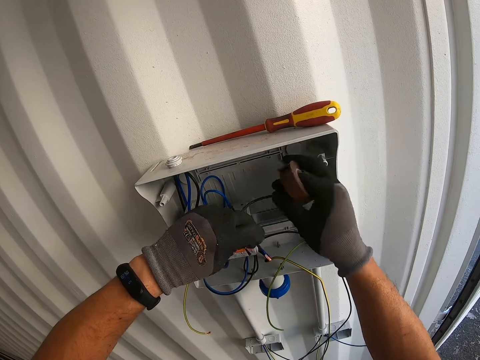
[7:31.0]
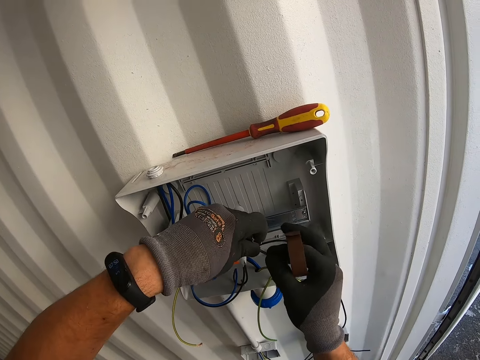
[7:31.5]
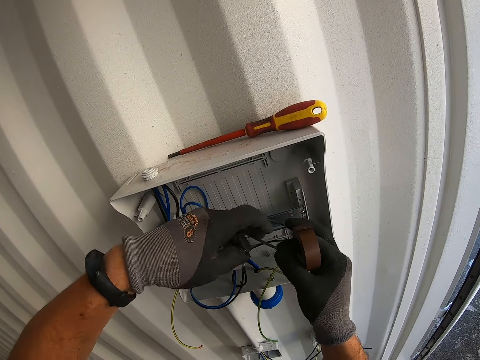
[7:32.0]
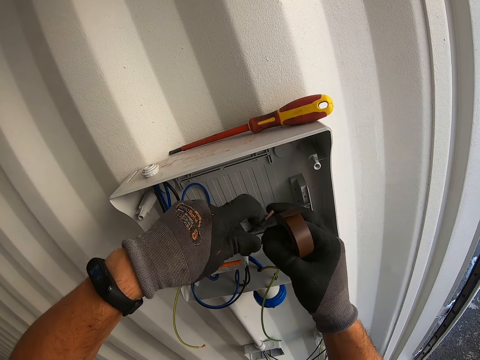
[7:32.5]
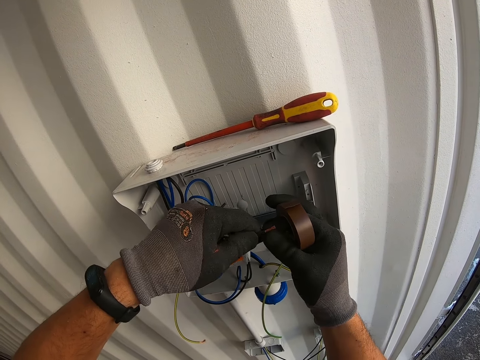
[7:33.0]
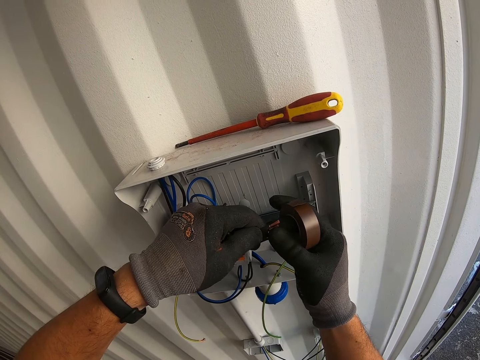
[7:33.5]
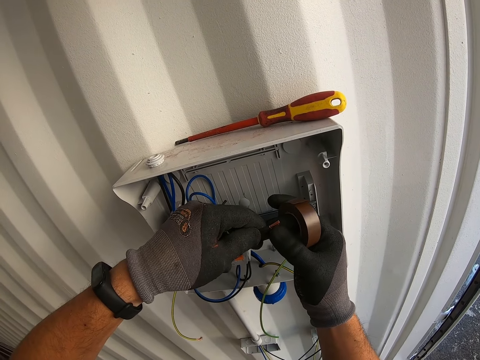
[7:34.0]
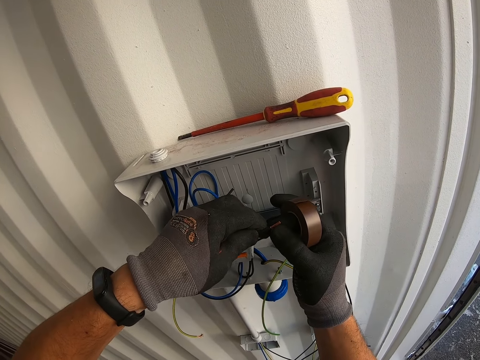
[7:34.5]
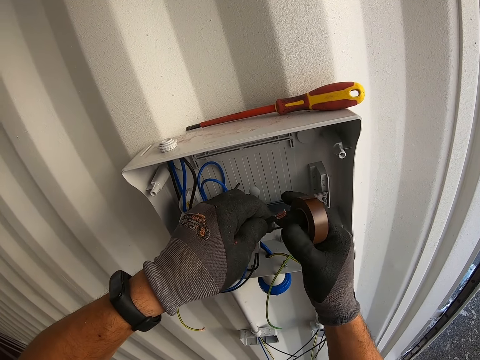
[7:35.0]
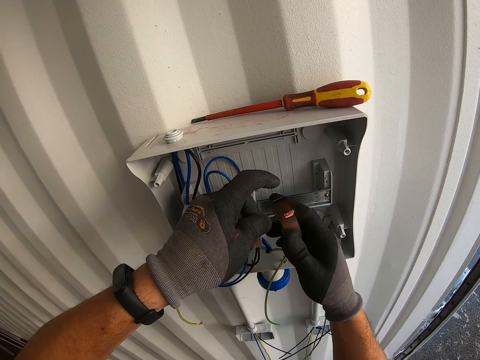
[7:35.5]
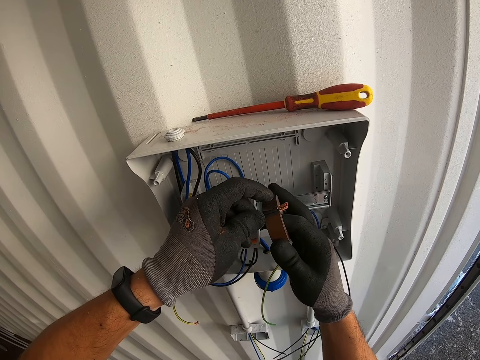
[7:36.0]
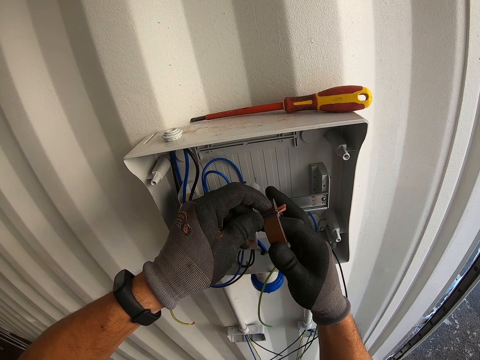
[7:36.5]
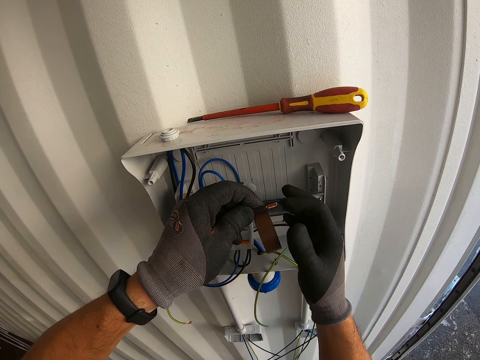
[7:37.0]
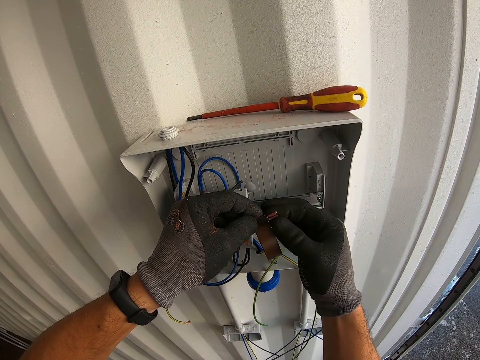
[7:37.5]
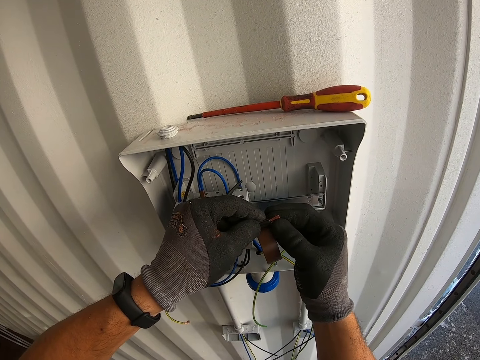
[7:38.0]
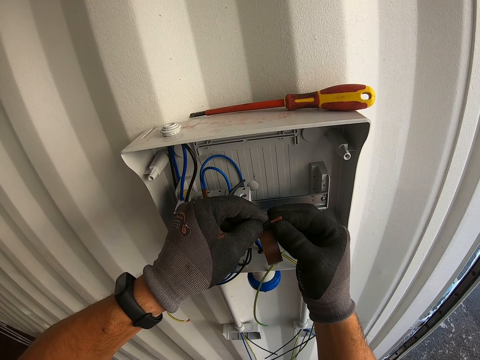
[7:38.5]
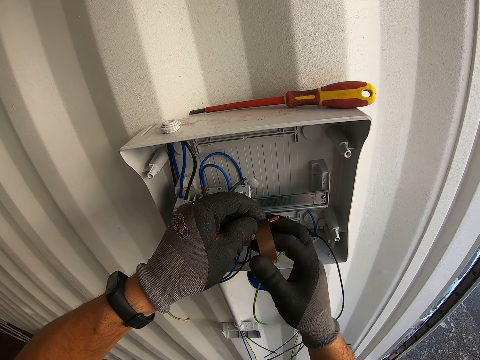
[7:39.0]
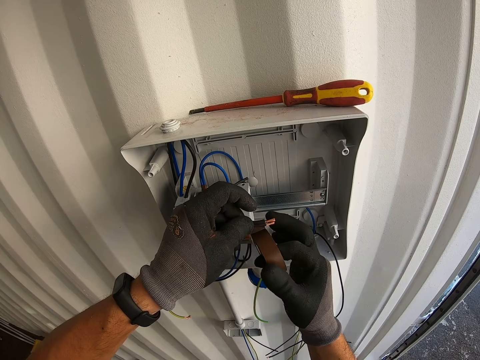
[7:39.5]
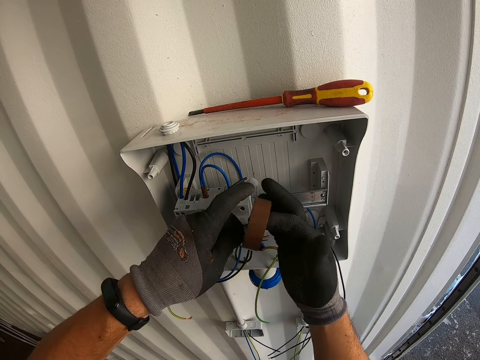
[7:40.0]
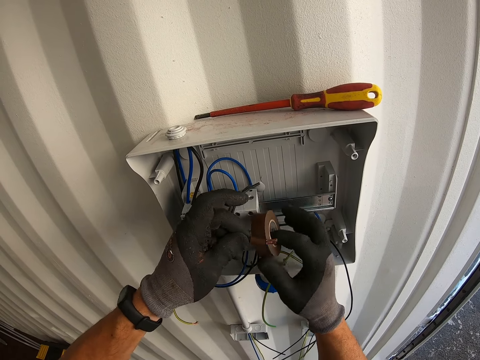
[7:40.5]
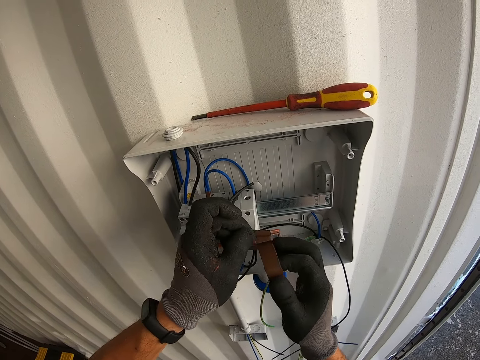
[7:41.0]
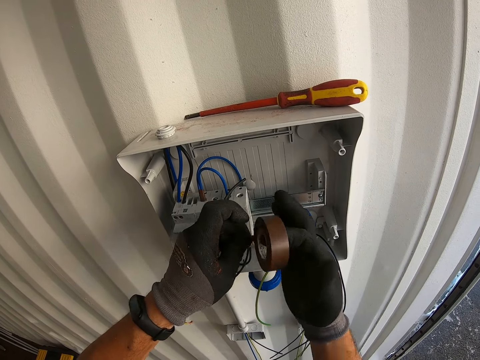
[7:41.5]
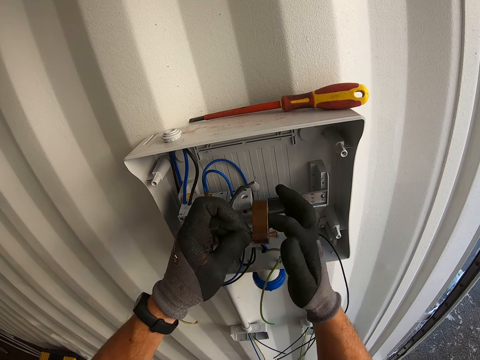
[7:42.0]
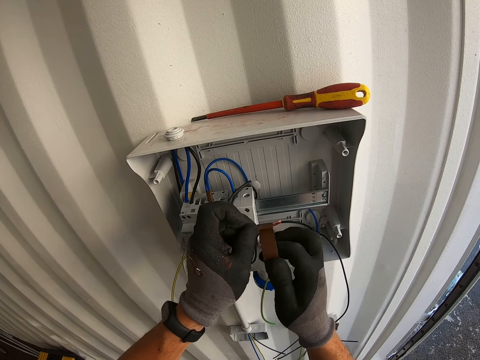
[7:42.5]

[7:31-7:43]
The camera wearer attaches the wire together. They seal the cable with the cello tape.

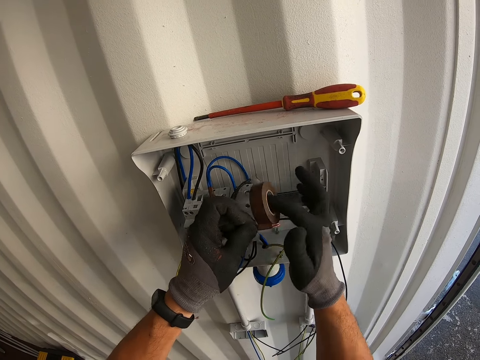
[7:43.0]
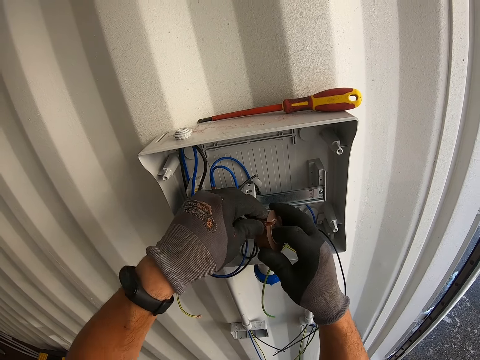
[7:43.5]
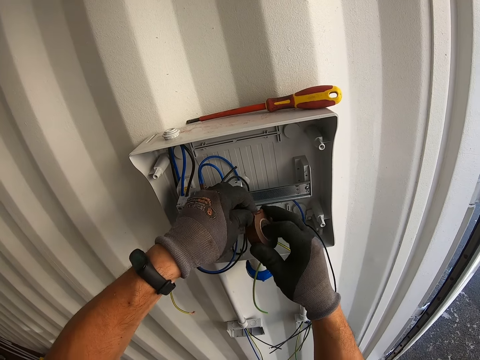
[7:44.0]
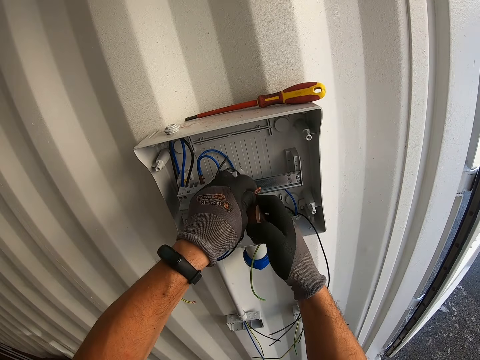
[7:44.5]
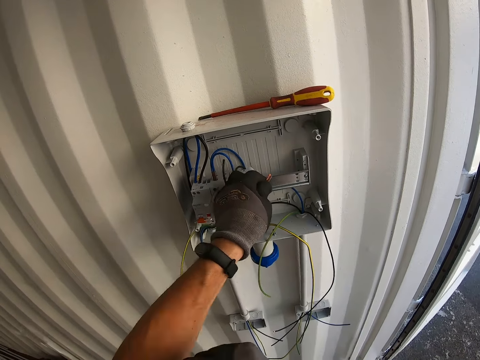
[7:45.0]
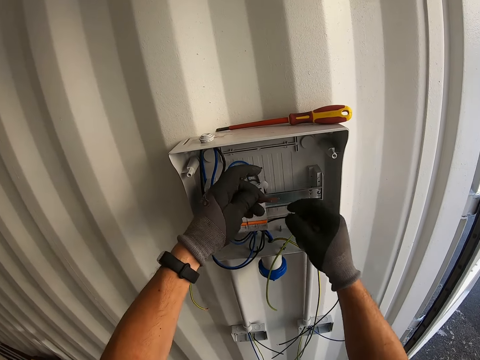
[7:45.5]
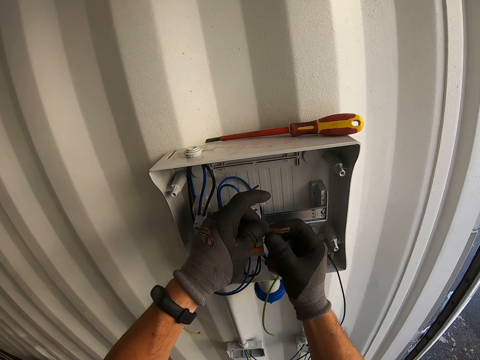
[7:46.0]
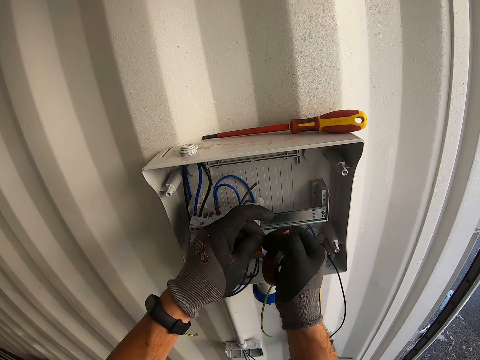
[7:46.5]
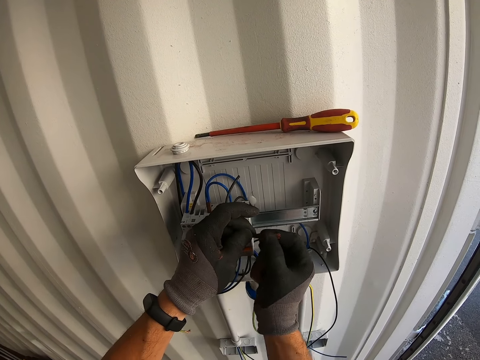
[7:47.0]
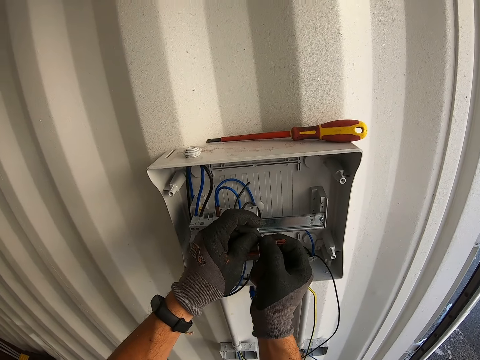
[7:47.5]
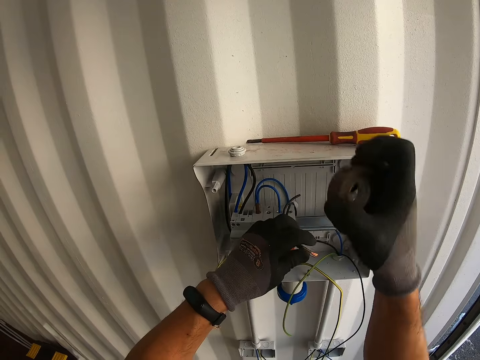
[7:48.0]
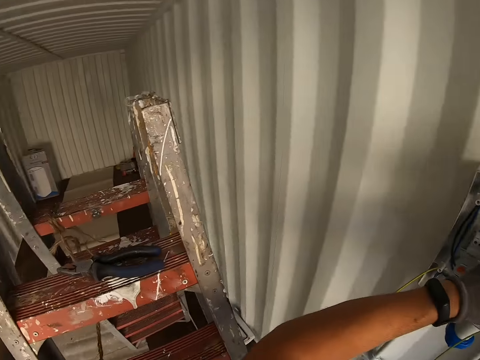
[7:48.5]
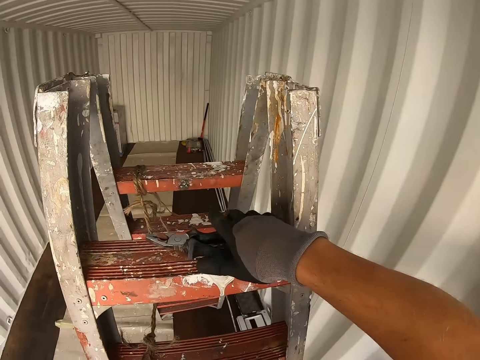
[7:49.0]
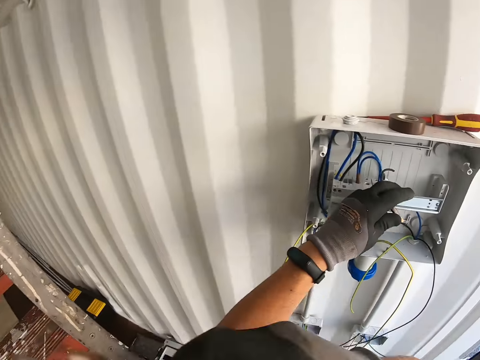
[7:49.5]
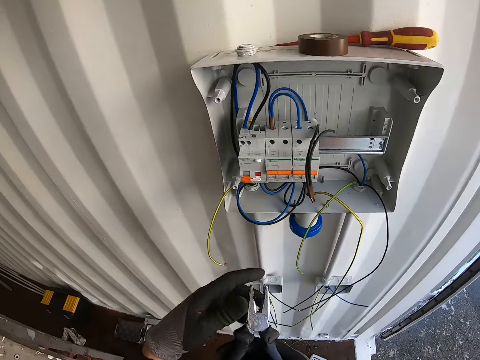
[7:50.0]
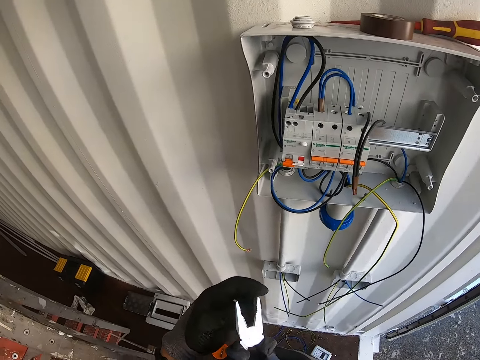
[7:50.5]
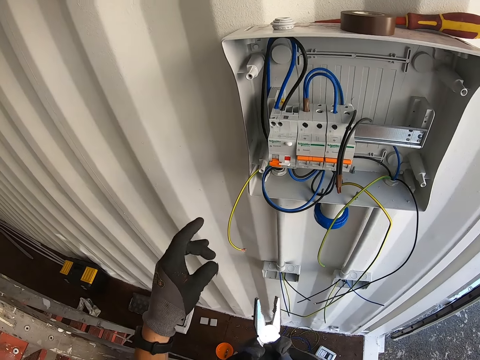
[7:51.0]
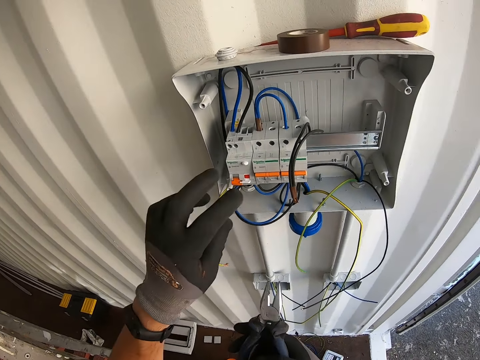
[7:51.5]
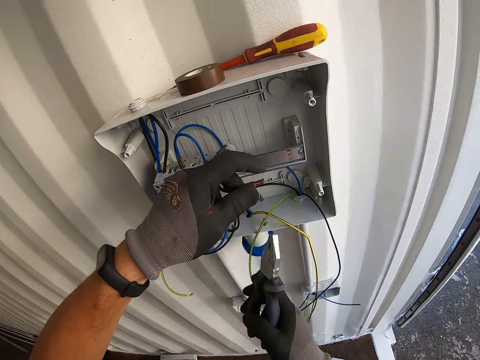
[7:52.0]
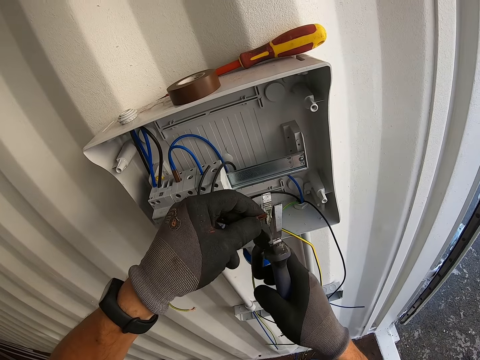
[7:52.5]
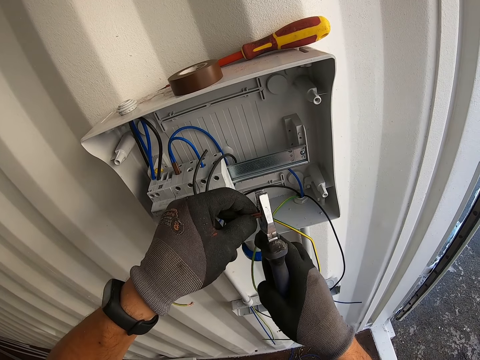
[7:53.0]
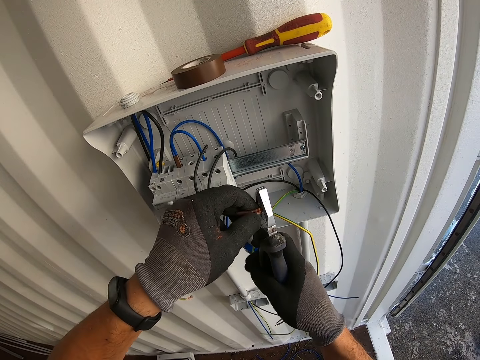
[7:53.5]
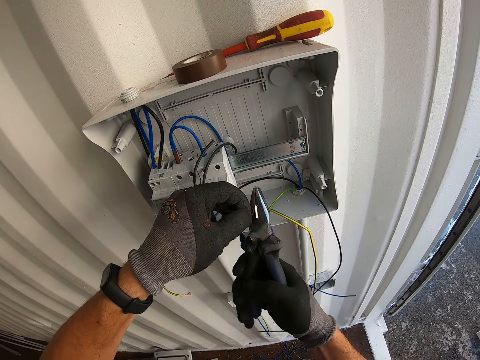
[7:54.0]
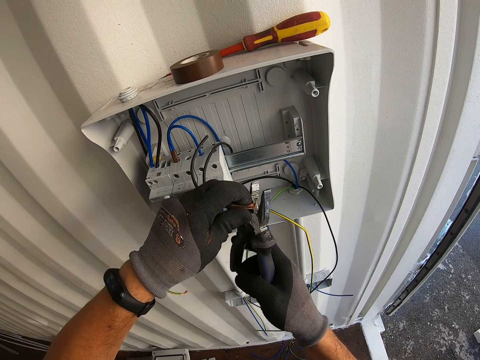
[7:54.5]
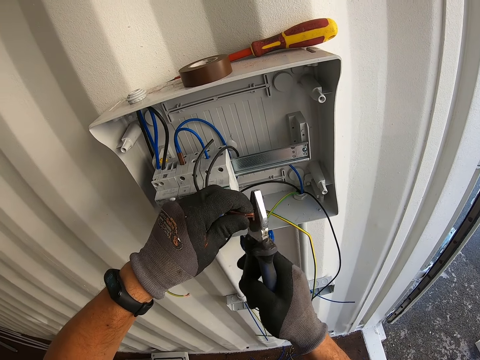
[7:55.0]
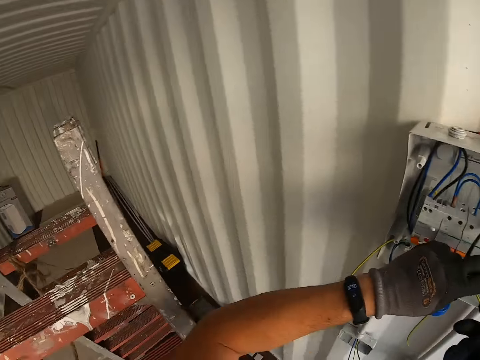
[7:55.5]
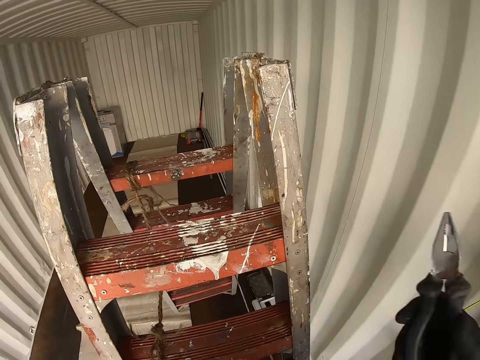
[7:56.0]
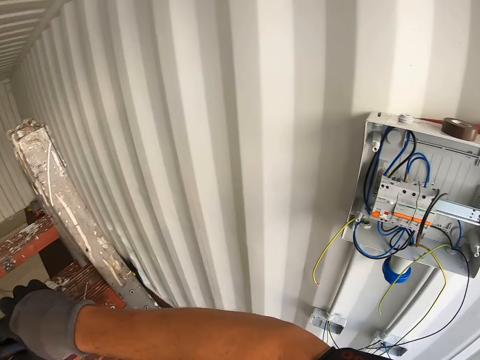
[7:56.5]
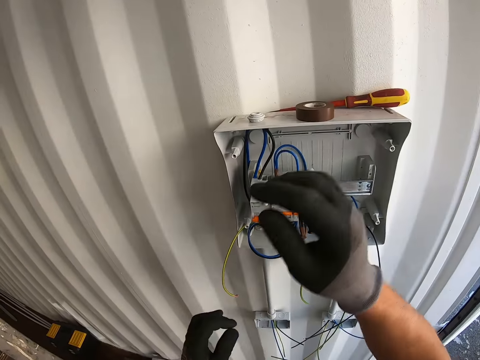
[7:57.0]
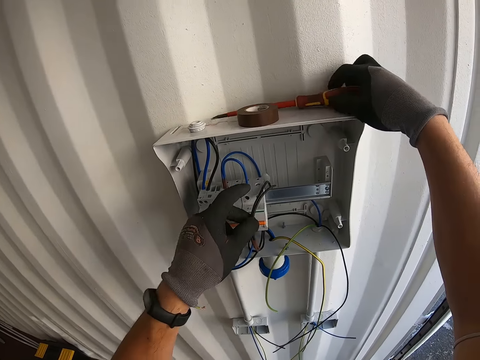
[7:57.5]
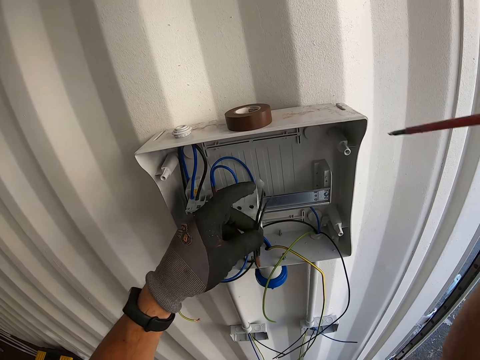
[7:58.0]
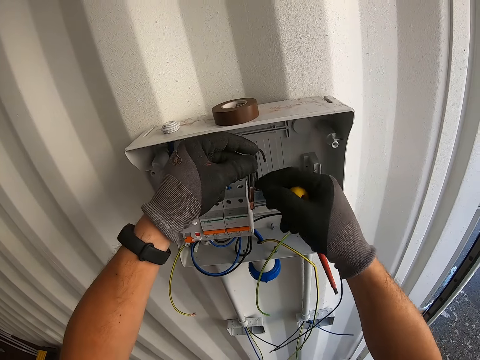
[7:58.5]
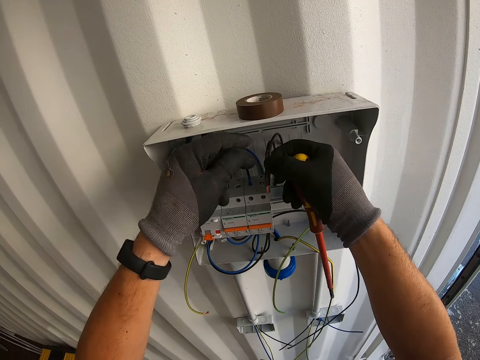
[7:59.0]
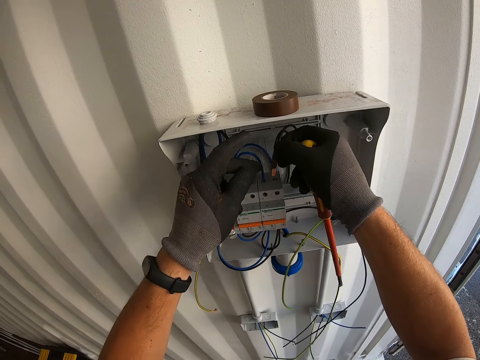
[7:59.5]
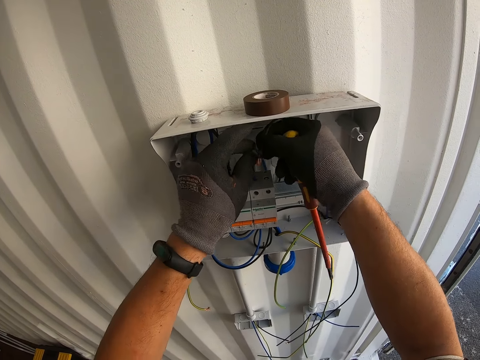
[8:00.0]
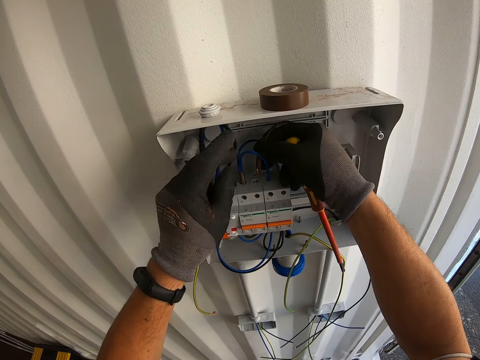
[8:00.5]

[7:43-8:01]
The camera wearer cuts the tape. They press the tape. They put the tape down. They pick the pliers. They take the screwdriver on the ladder. They cut the cable with the pliers. They put the pliers on the ladder. They take the screwdriver on the panel box. They plug the wire in the power cutout box.
